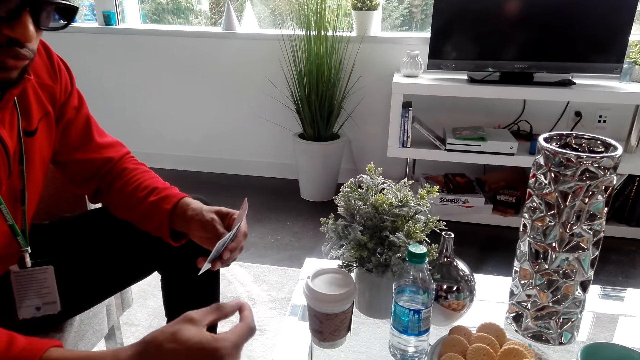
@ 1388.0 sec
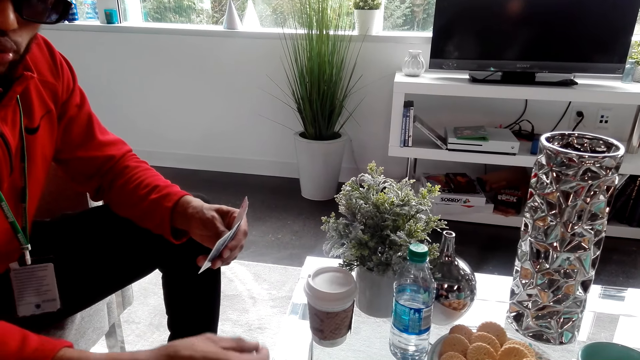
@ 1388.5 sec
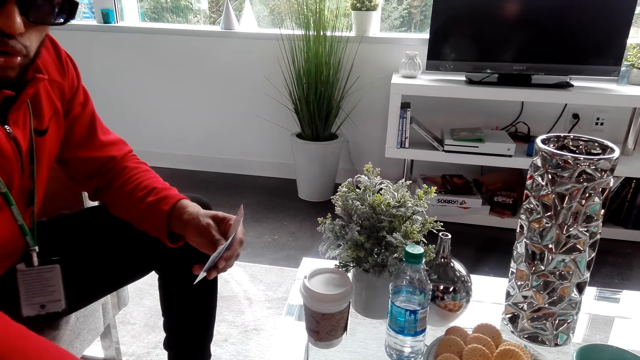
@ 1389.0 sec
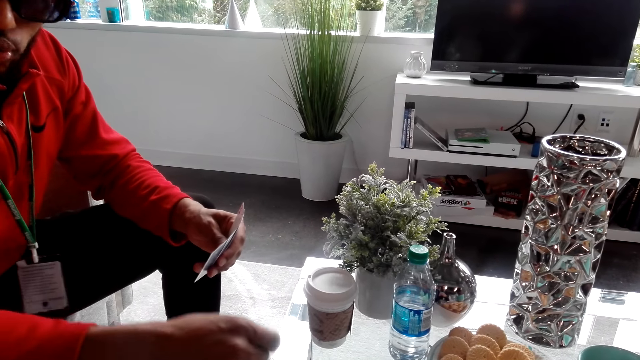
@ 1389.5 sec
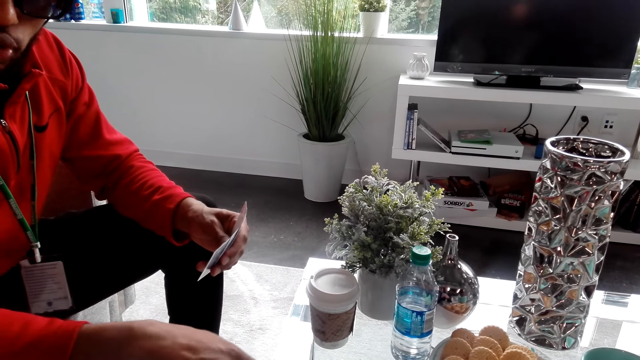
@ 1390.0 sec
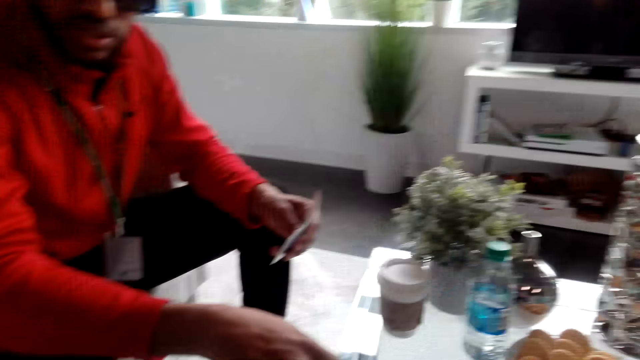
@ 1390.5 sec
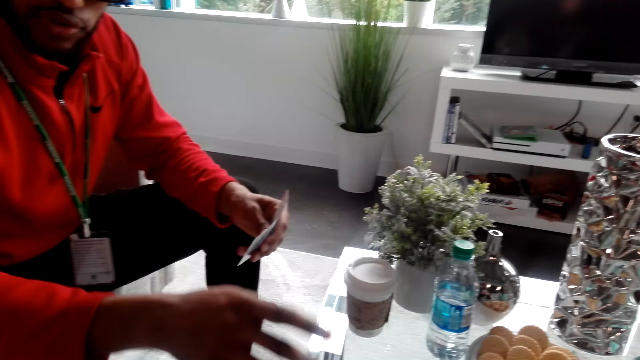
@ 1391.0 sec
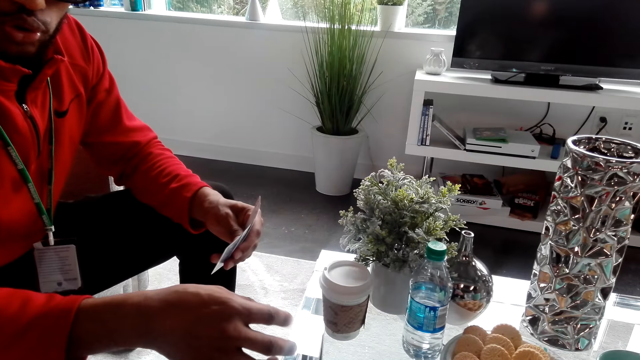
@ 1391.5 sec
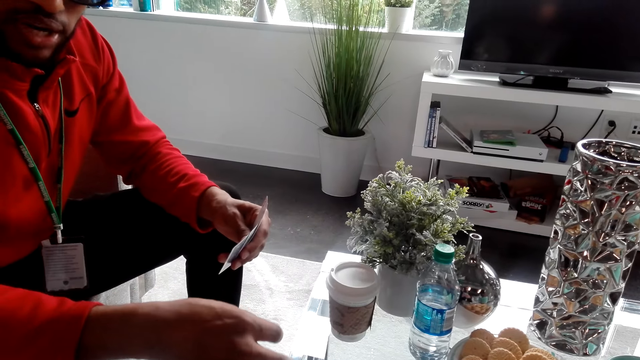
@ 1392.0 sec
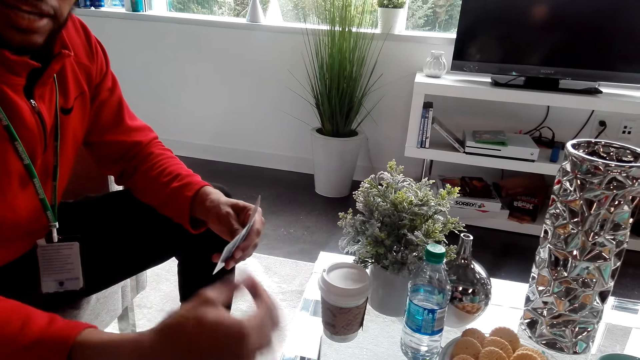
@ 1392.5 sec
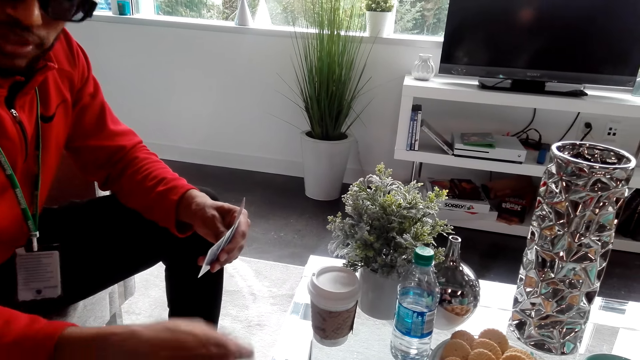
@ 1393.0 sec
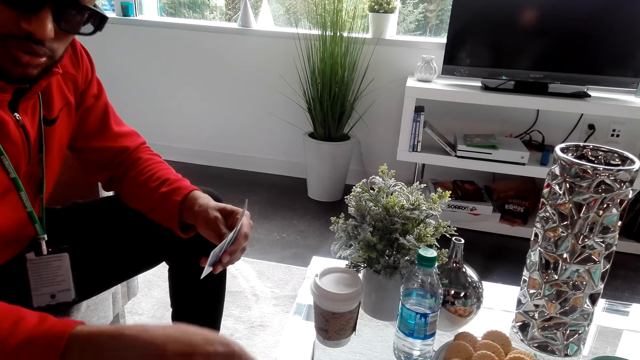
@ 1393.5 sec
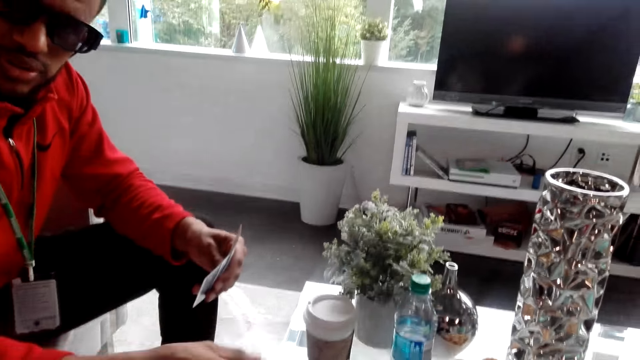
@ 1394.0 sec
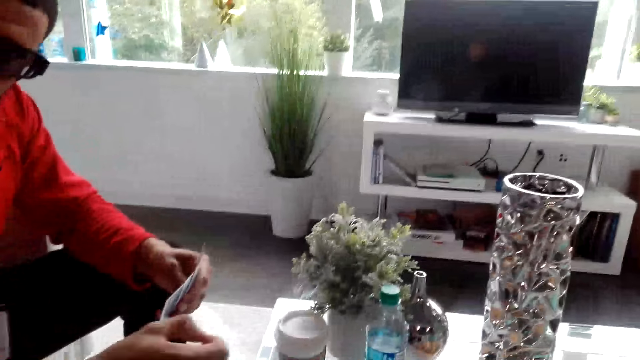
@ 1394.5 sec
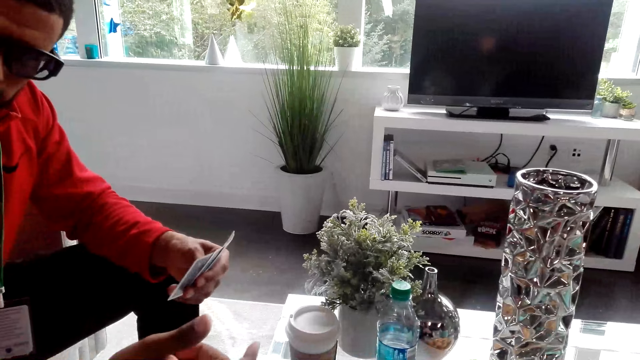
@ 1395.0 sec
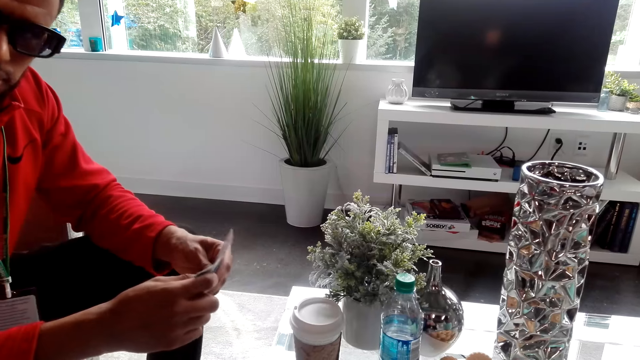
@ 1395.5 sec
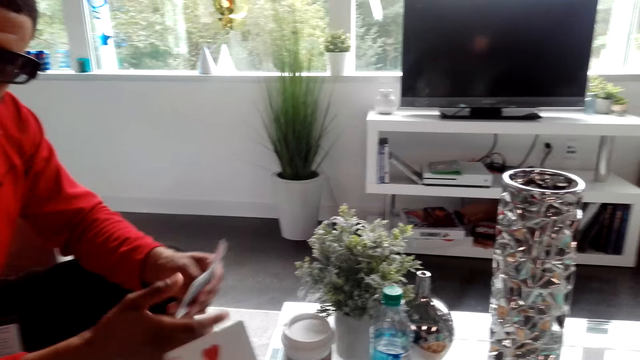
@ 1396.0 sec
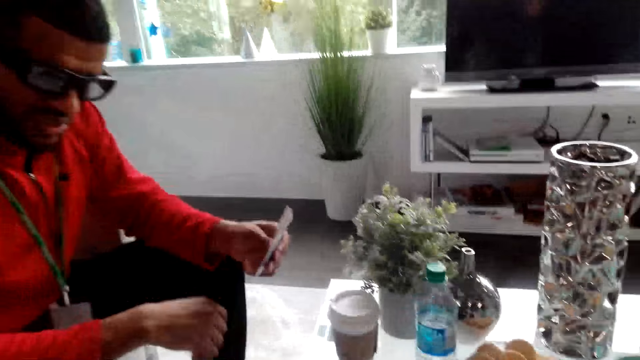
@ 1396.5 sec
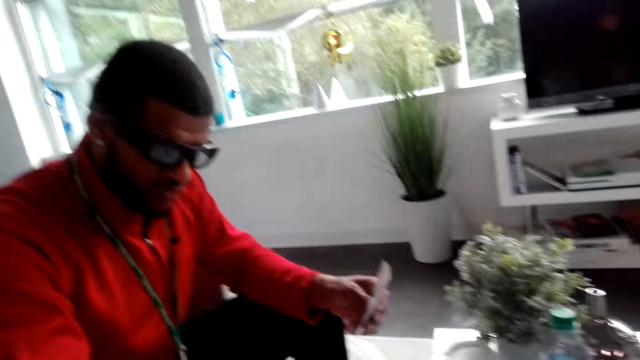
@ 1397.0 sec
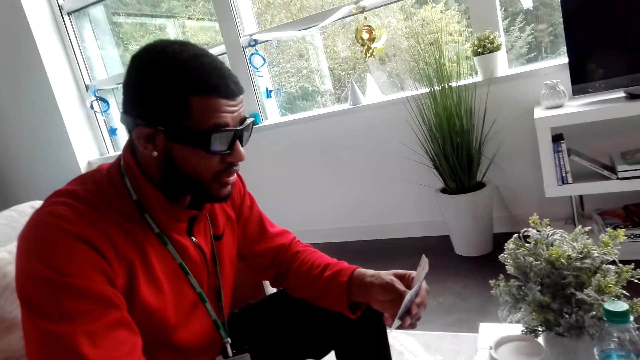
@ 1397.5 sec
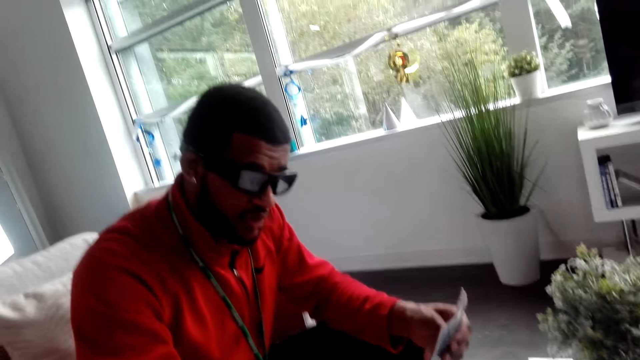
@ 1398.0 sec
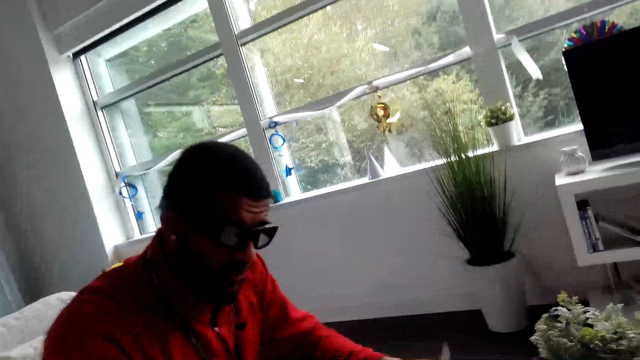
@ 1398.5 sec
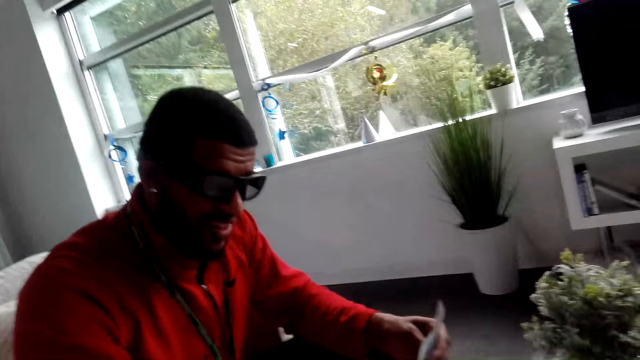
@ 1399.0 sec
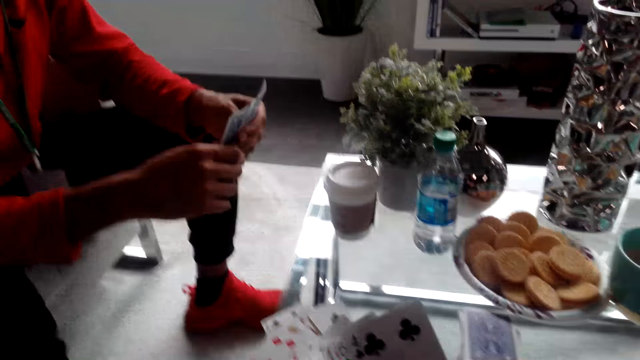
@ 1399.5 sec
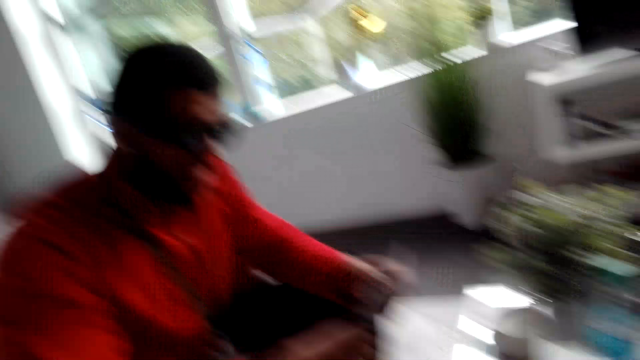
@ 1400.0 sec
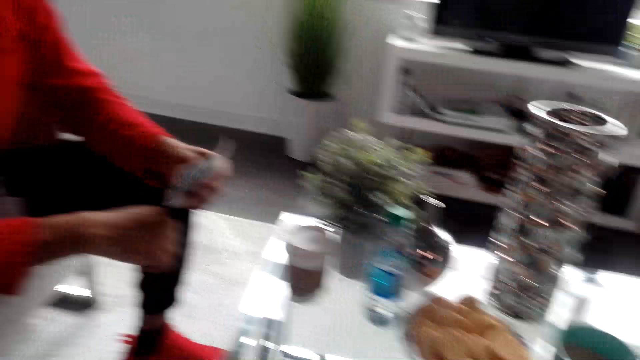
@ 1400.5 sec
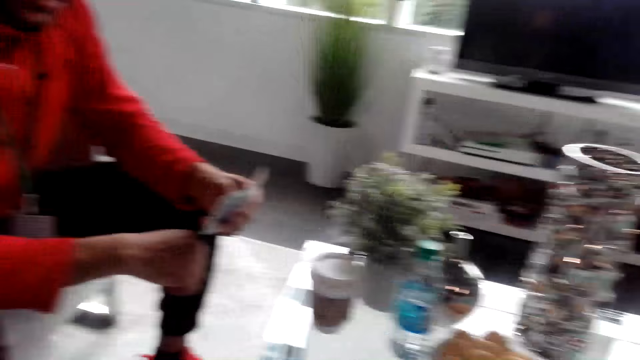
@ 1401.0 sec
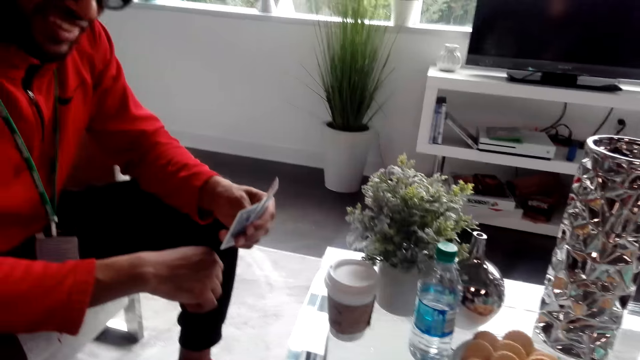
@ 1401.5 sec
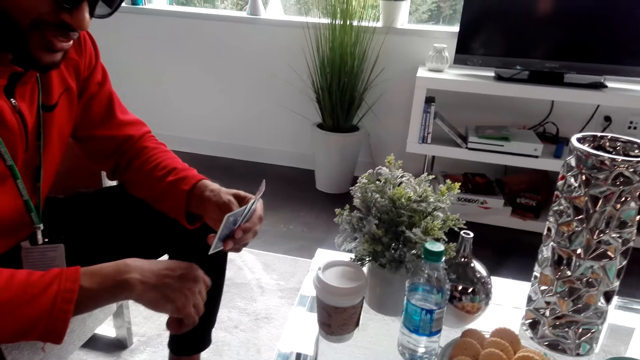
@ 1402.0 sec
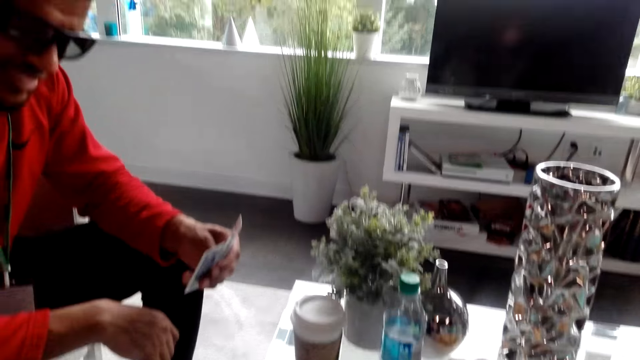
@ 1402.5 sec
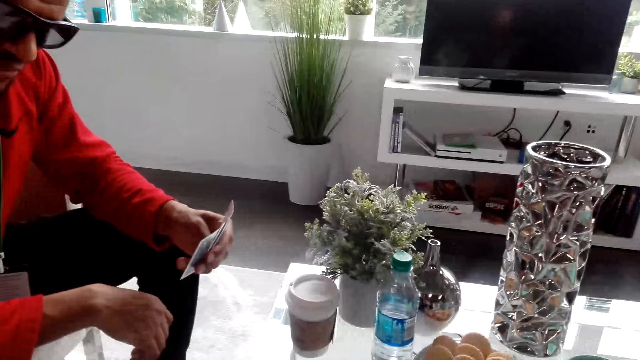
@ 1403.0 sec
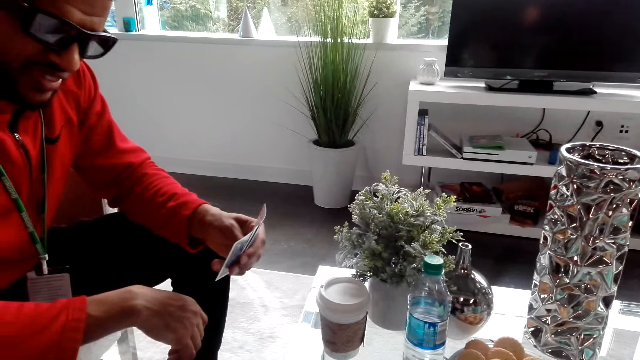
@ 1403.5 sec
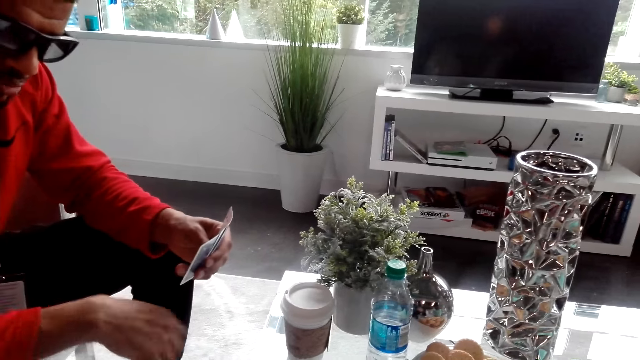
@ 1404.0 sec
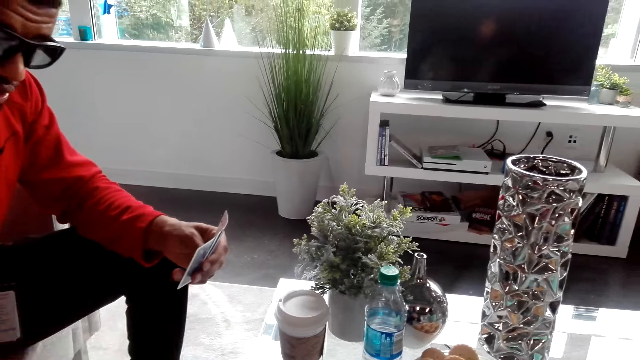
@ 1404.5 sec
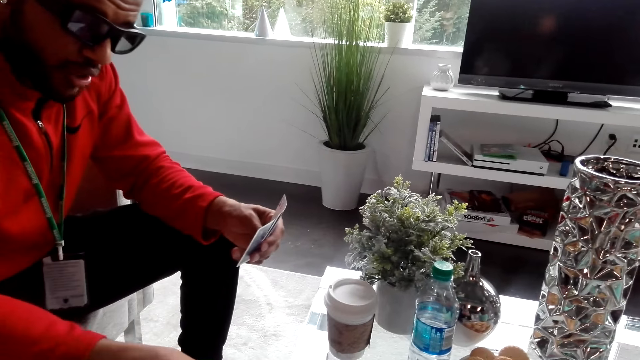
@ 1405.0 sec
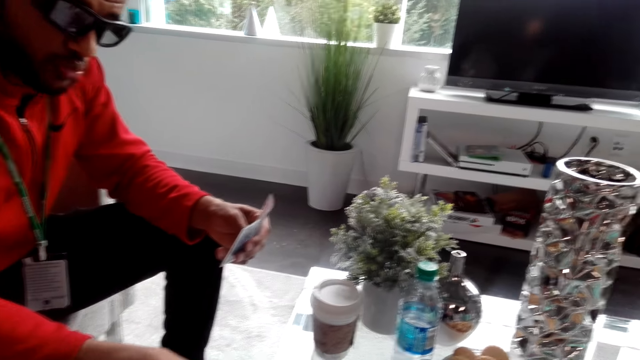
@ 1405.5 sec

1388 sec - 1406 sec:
A man holds cards and converses with the camera wearer. The camera wearer places a card on the table. The man converses with the camera wearer and holds cards. The camera wearer holds cards. The man holds cards and converses with the camera wearer. The man converses with the camera wearer and holds cards.

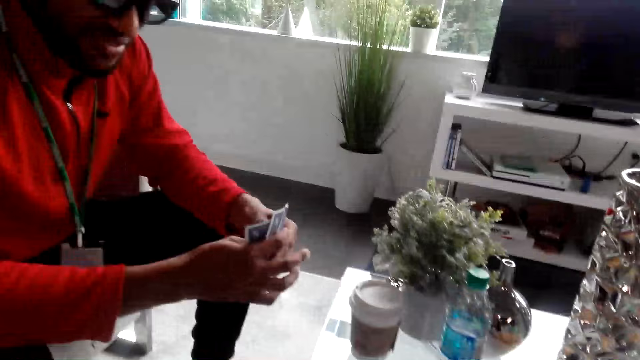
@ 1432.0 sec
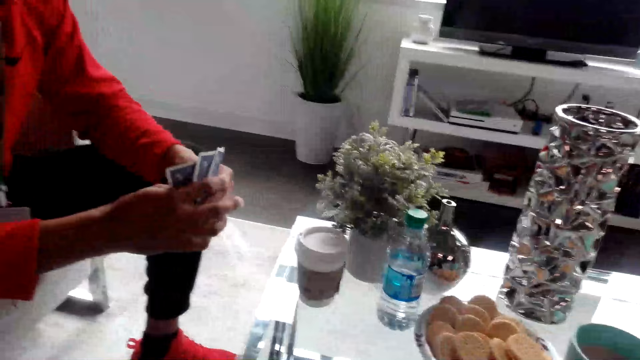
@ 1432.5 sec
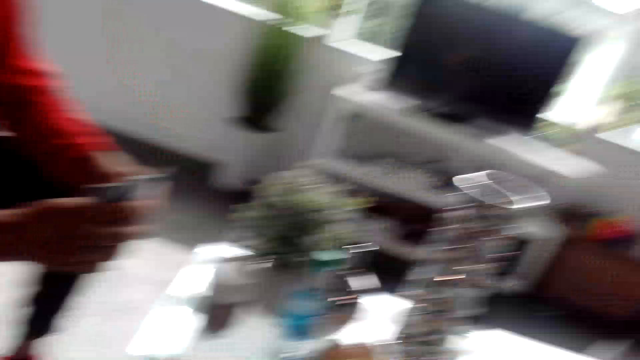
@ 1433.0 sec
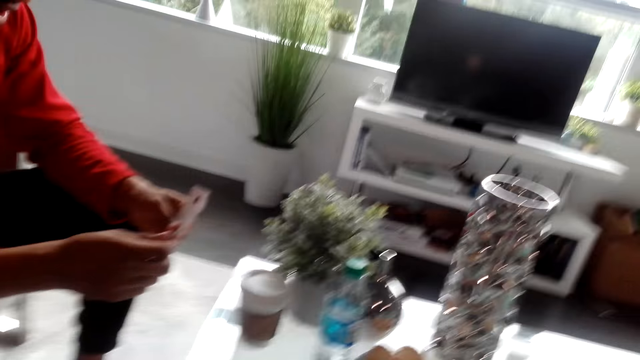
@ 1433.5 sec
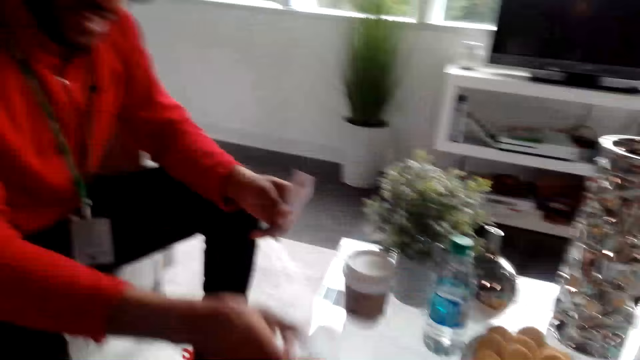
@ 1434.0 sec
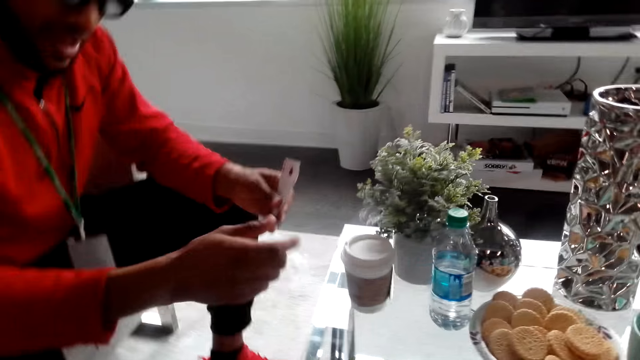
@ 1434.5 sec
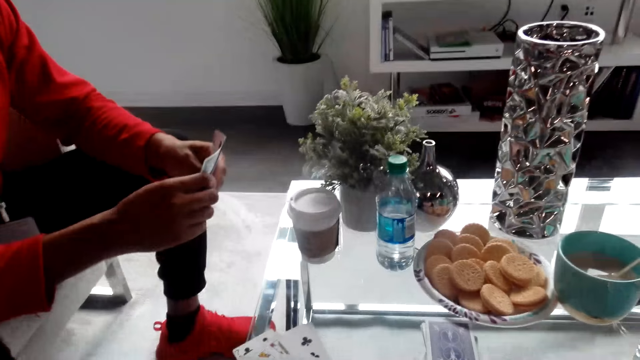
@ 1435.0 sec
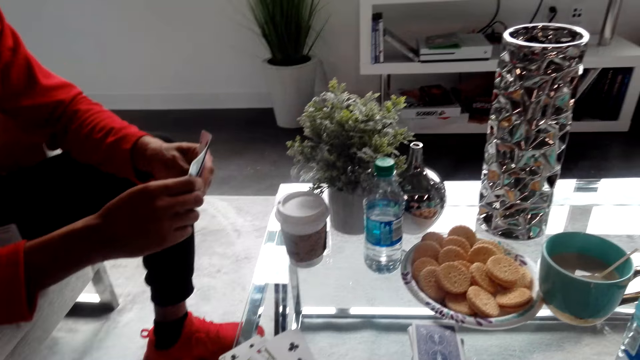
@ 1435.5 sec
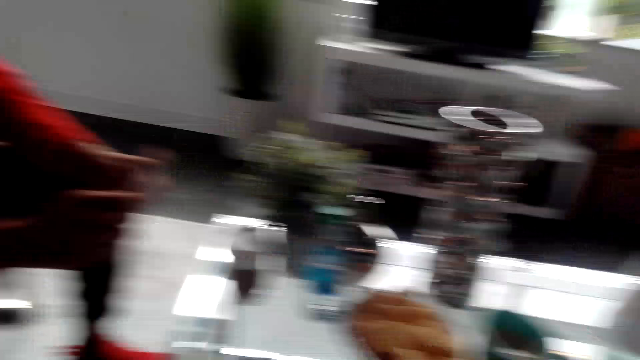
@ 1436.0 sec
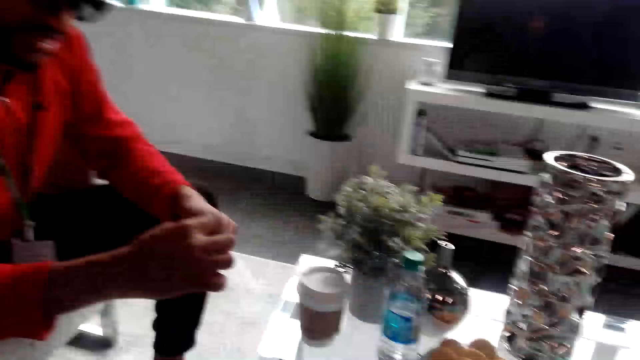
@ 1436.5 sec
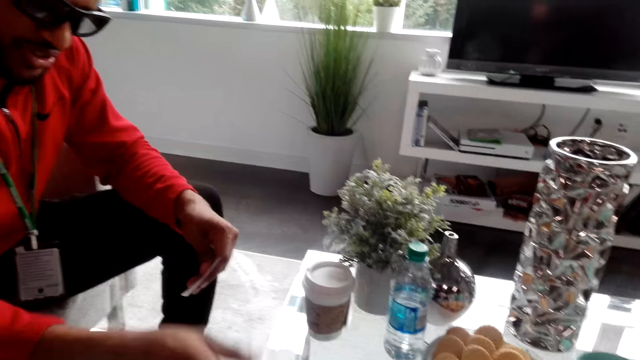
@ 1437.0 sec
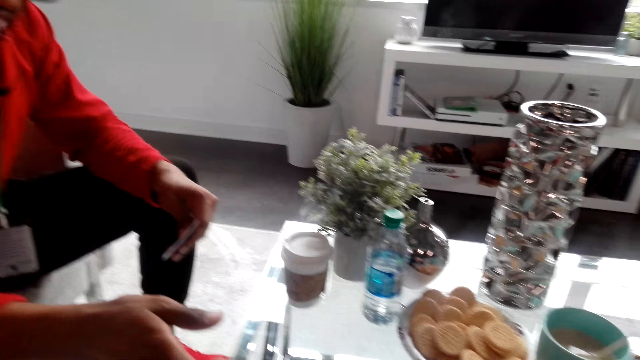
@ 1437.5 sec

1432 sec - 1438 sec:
A man places a card on the table, holds cards and converses with the camera wearer. The man holds cards and converses with the camera wearer. The man places a card on the table, converses with the camera wearer and holds cards.
